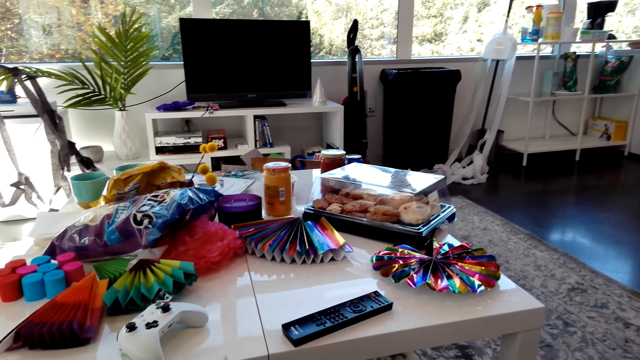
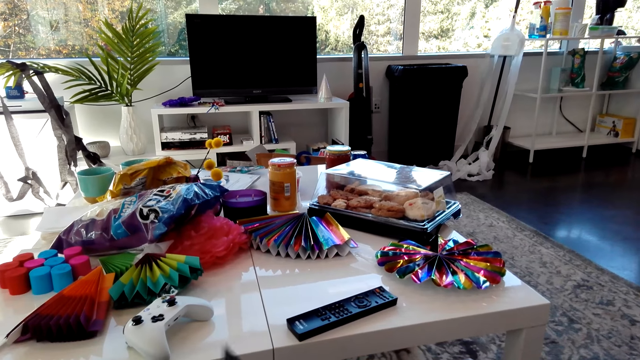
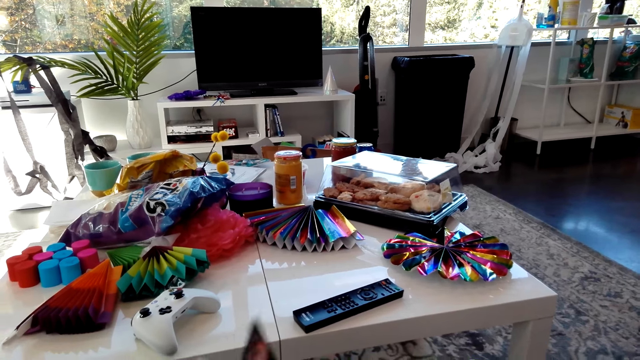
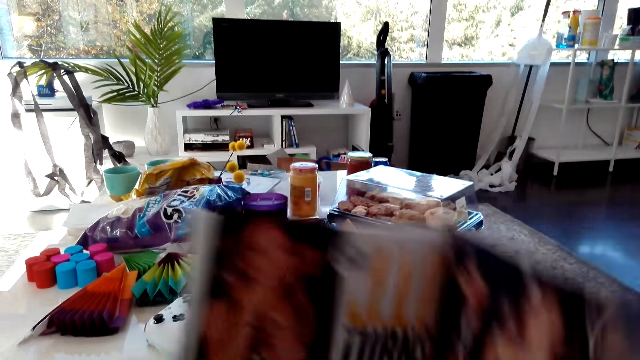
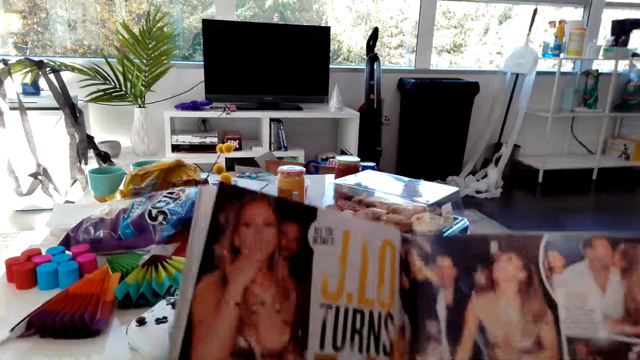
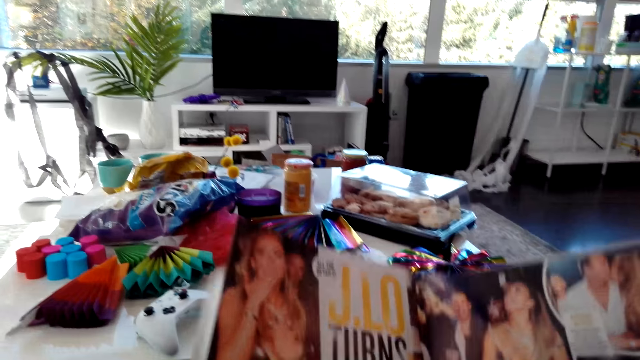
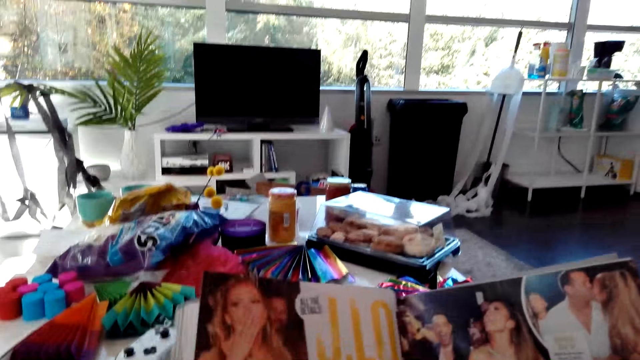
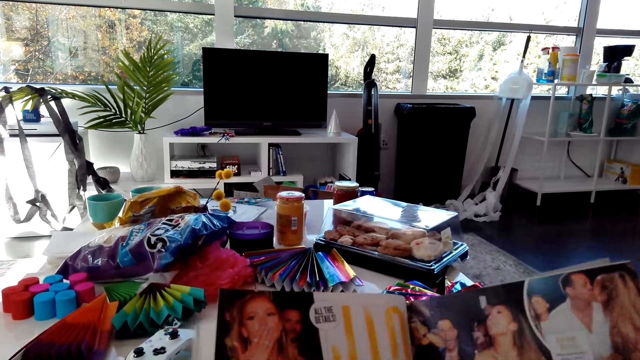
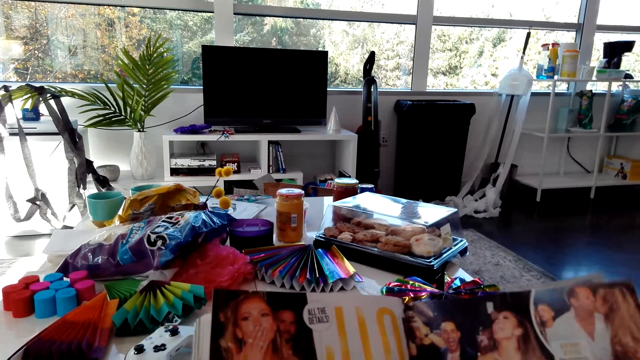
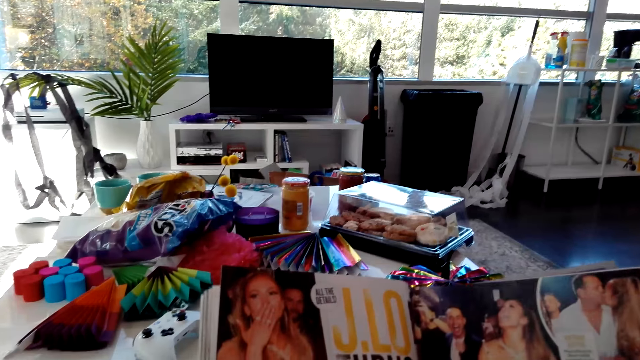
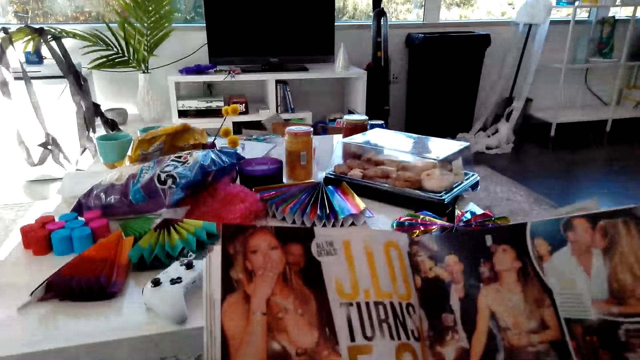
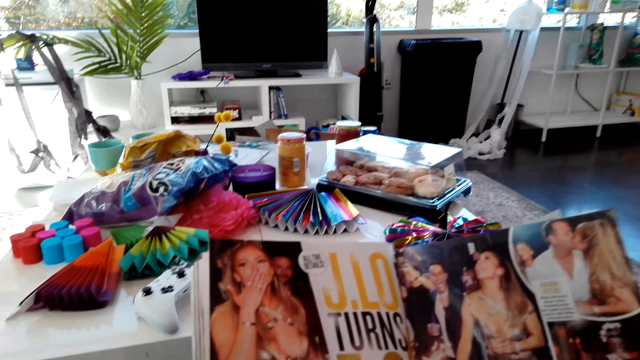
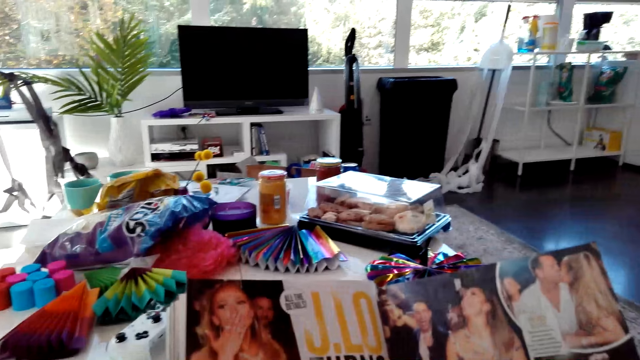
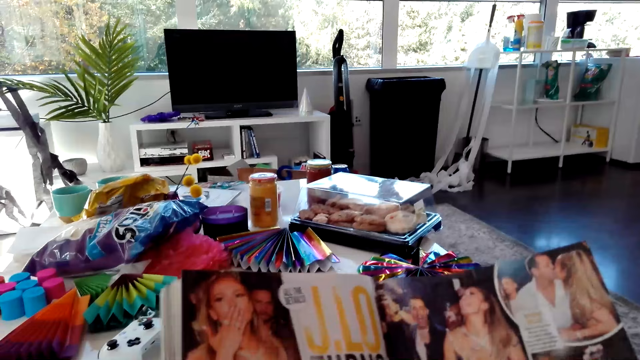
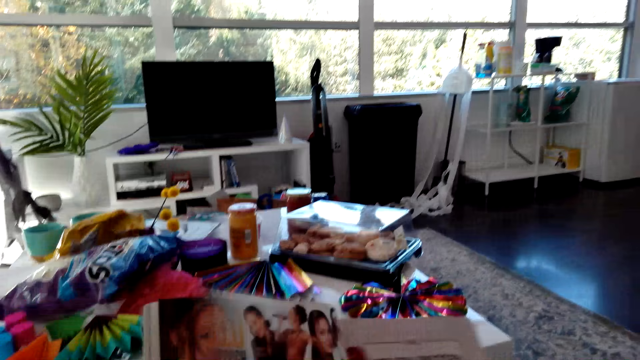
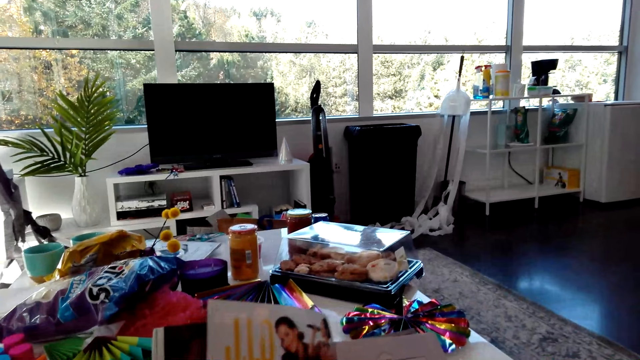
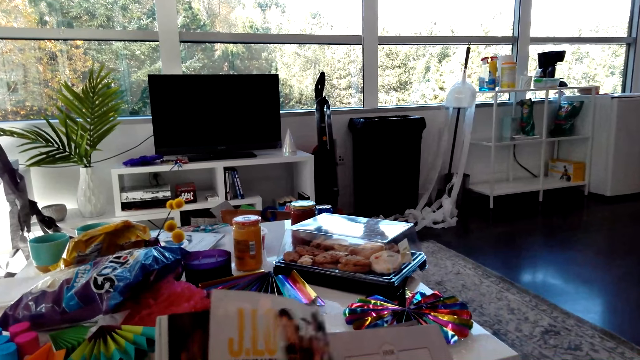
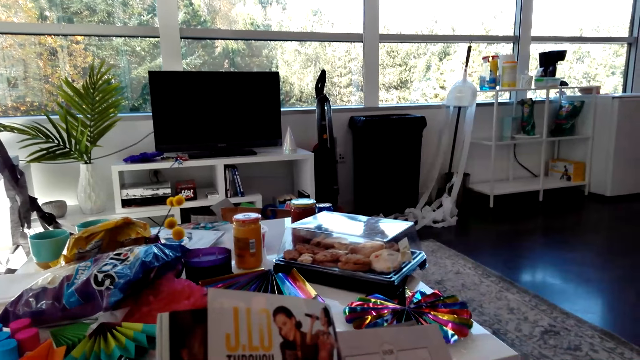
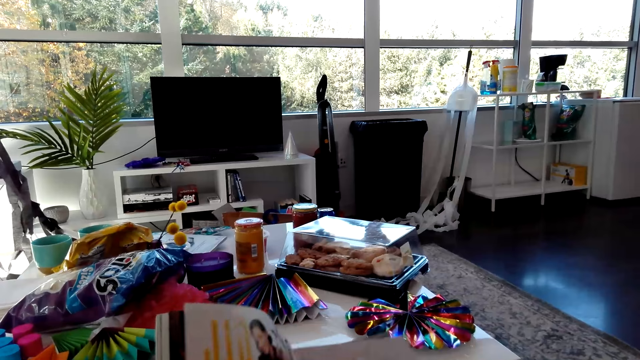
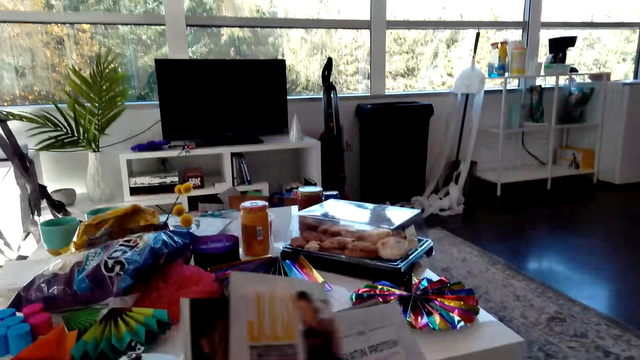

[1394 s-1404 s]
The camera wearer reads the magazine. They turn the page of the magazine.

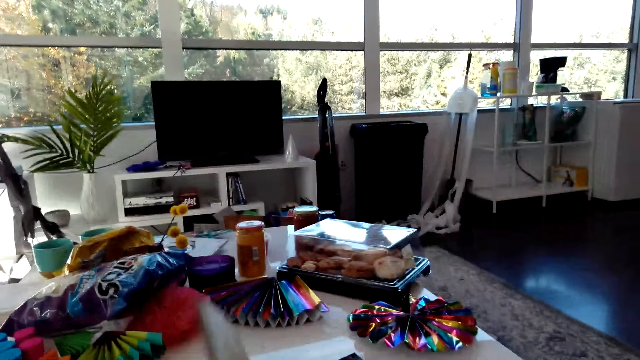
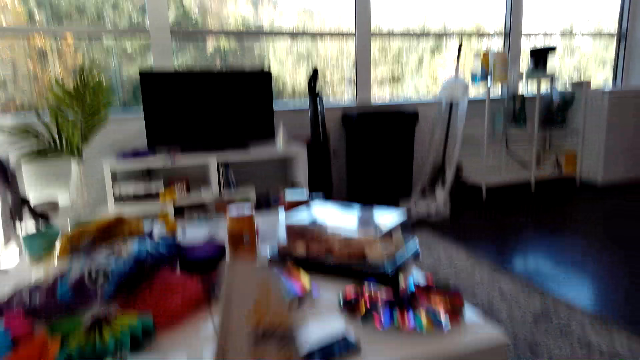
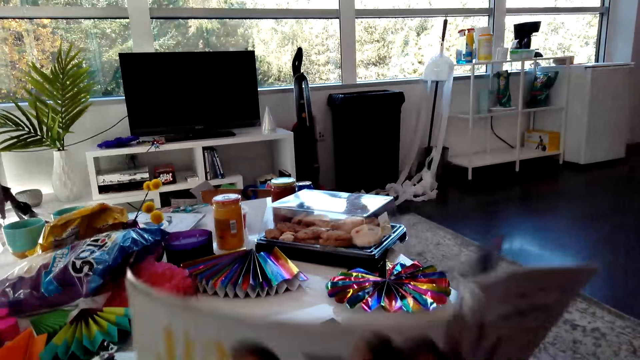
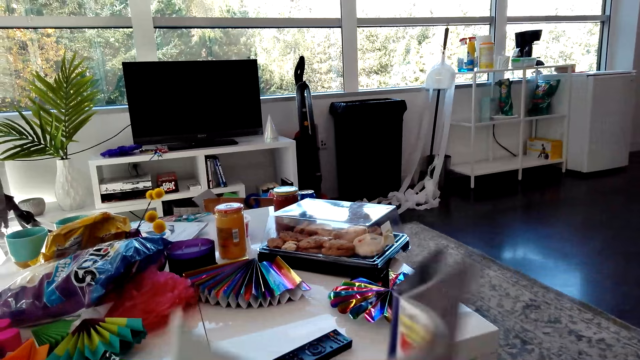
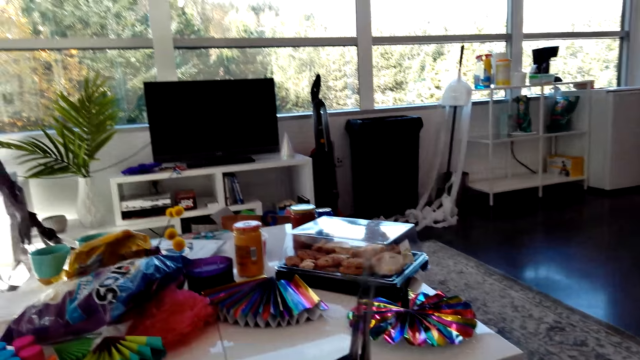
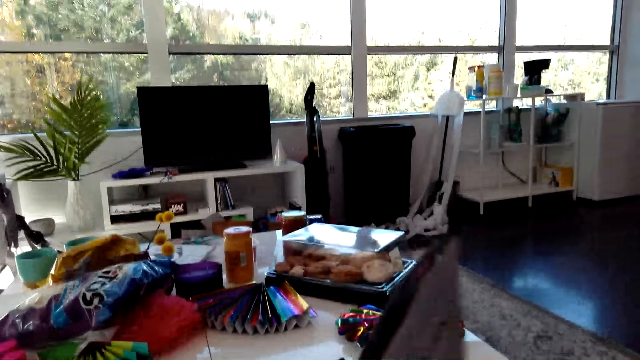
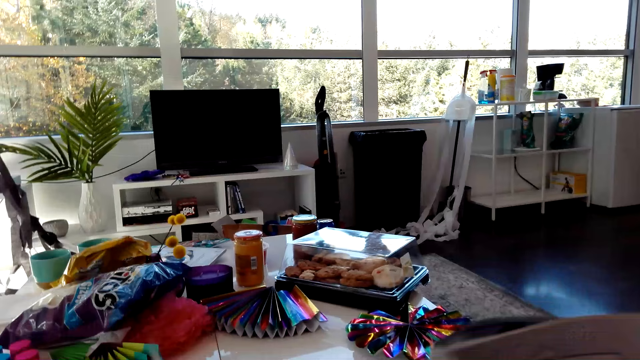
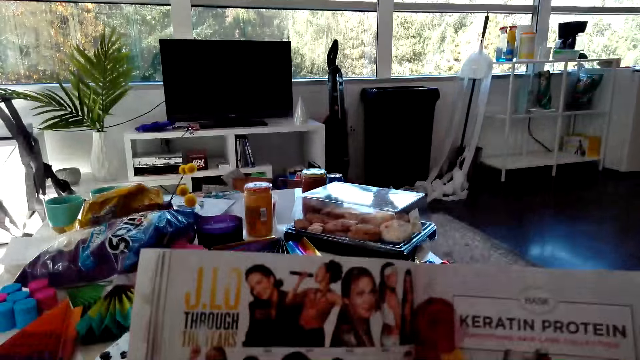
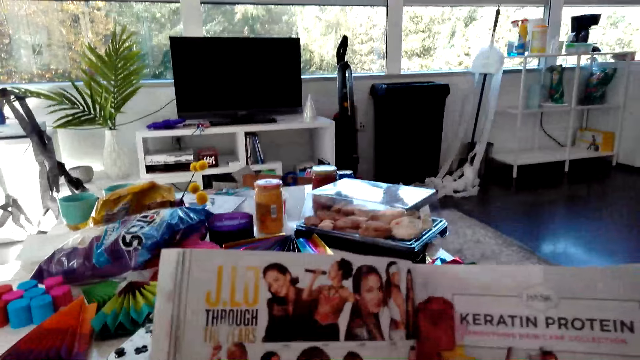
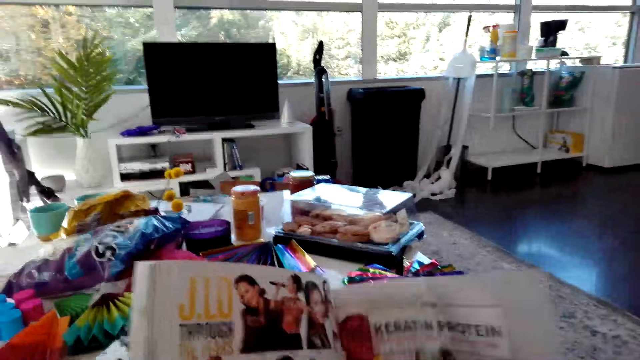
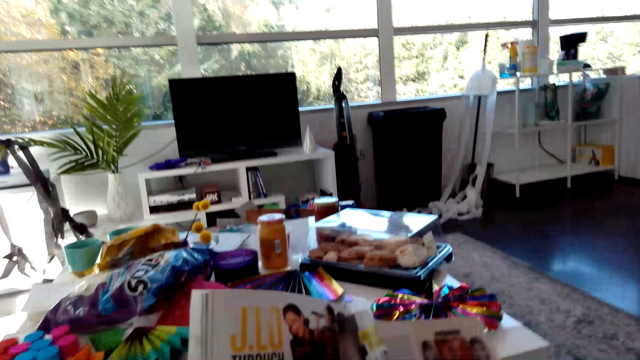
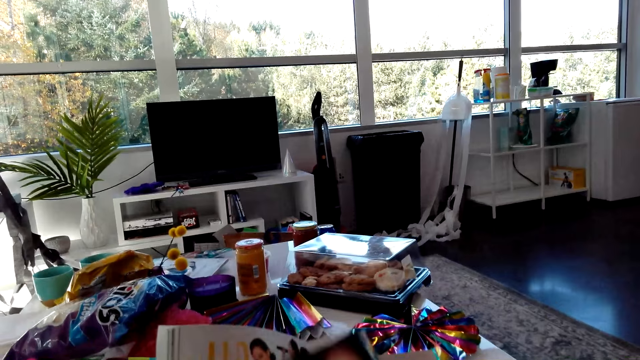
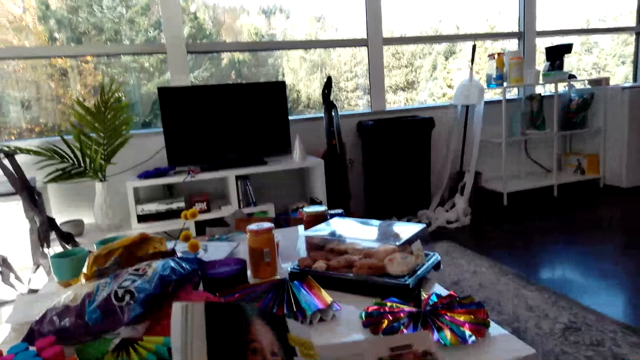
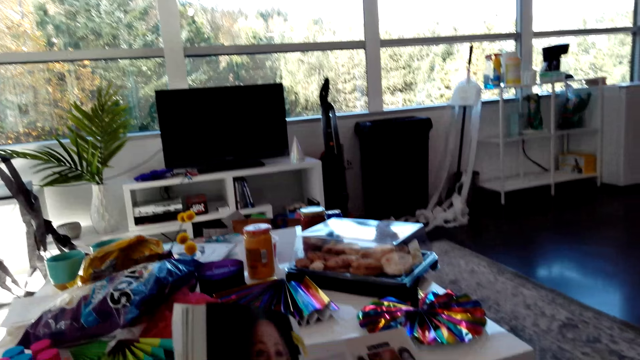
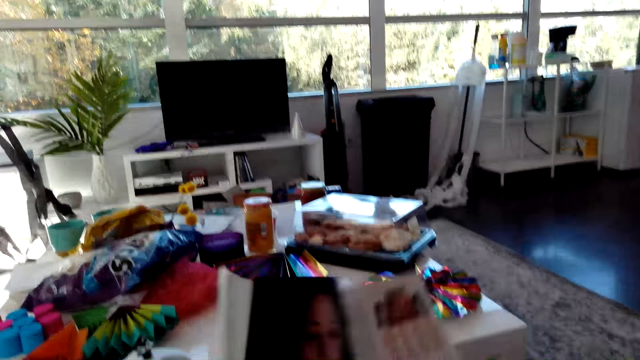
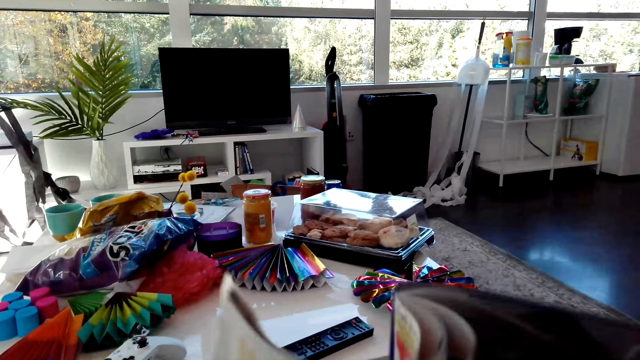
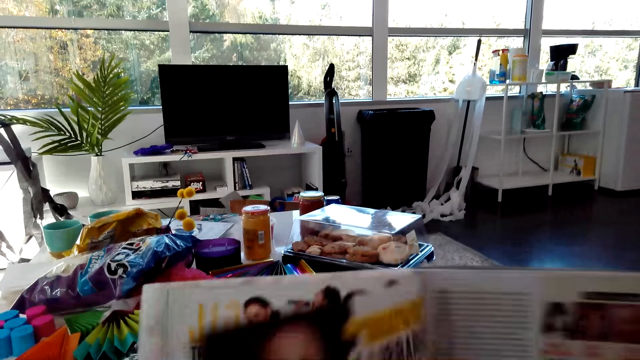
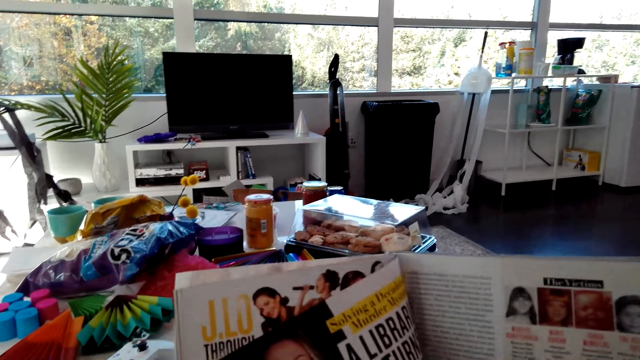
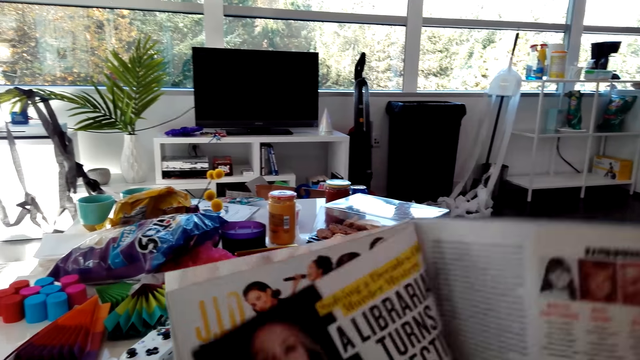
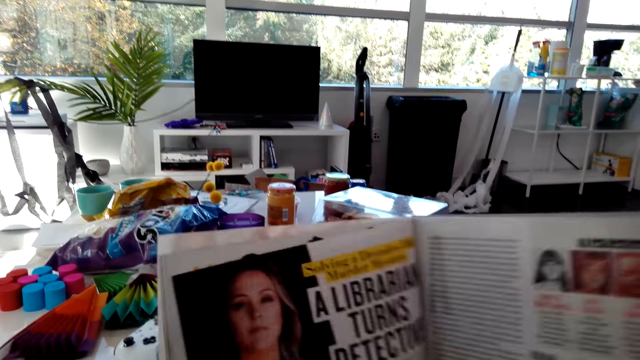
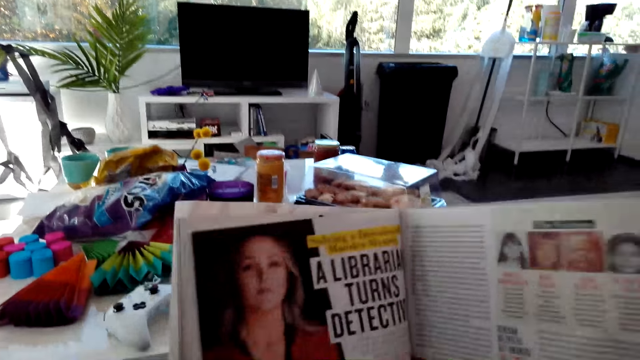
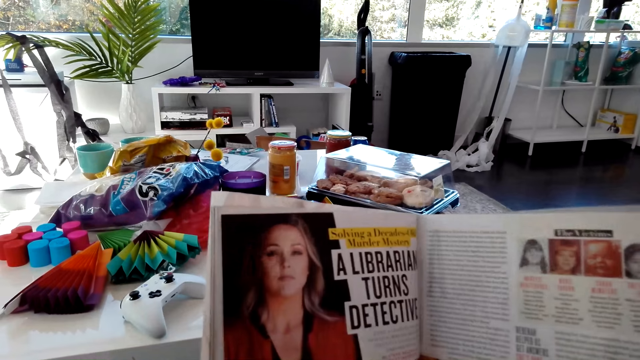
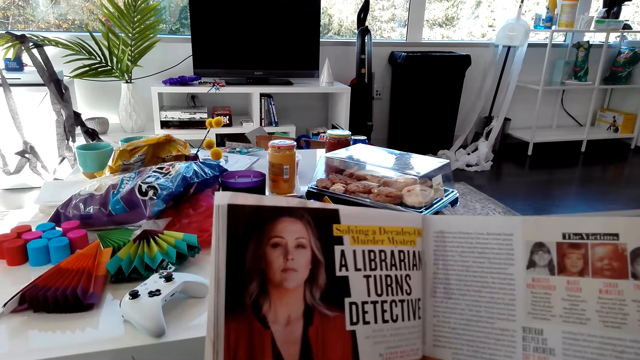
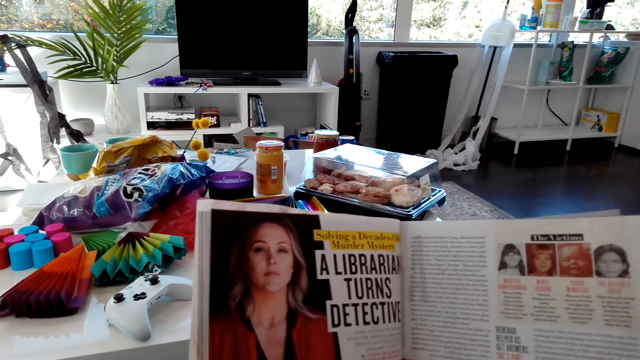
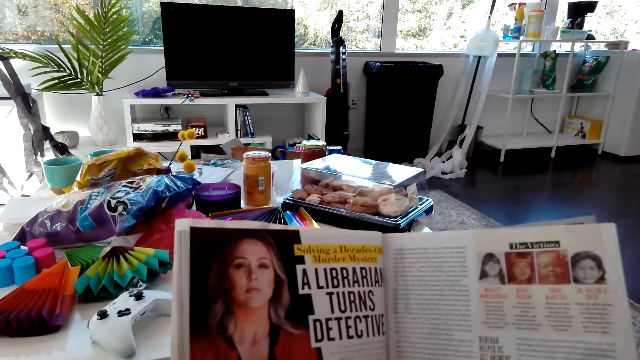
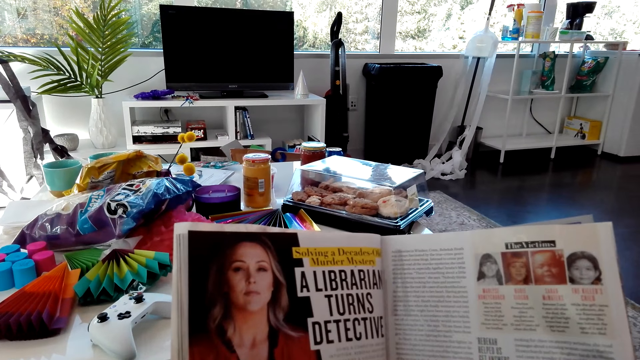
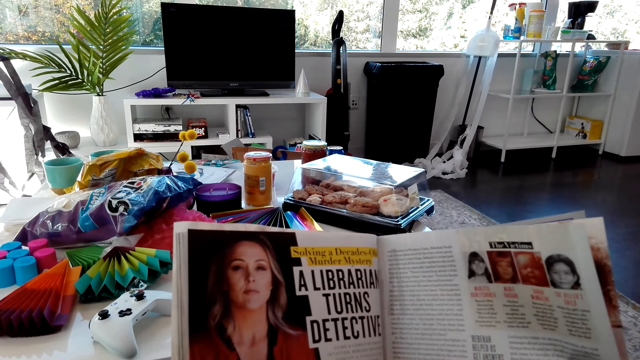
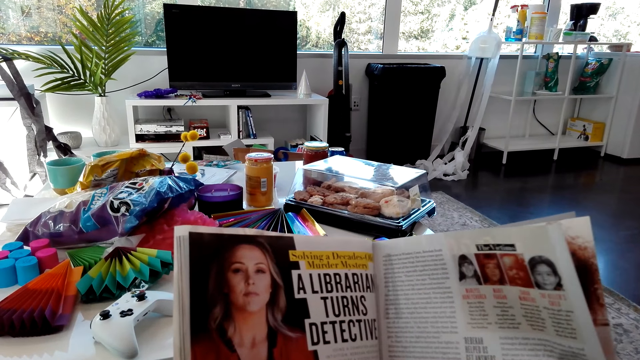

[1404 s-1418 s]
The camera wearer reads the magazine. They turn the page. They read the magazine.
